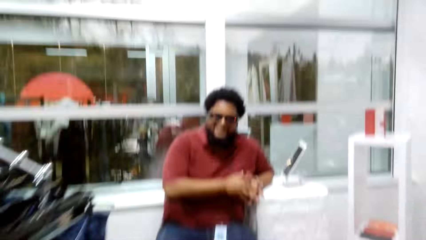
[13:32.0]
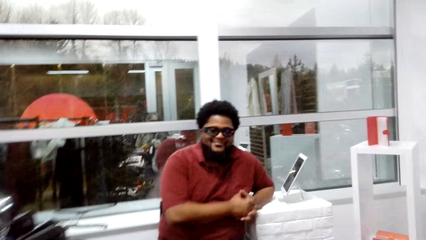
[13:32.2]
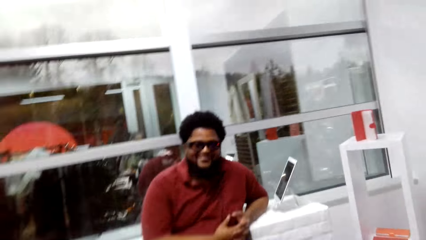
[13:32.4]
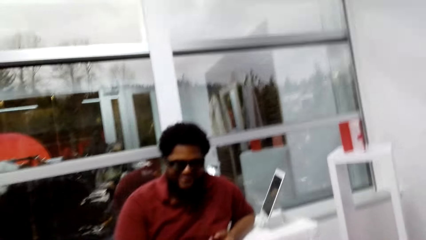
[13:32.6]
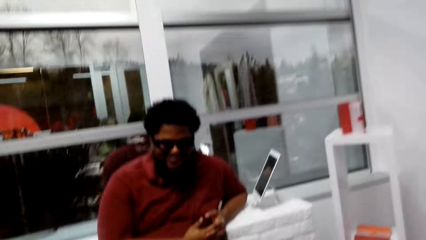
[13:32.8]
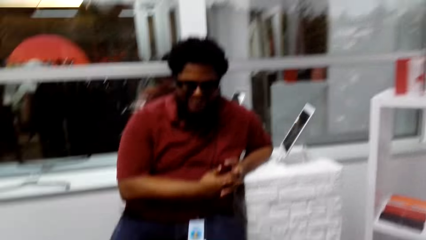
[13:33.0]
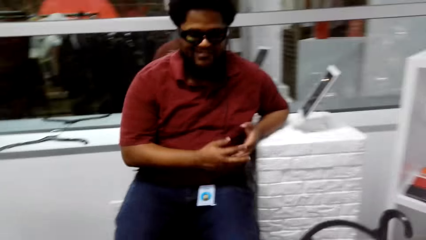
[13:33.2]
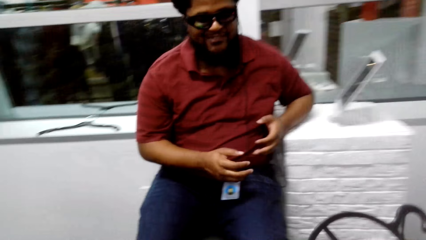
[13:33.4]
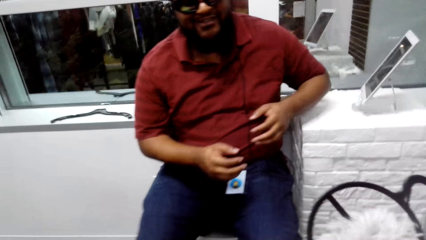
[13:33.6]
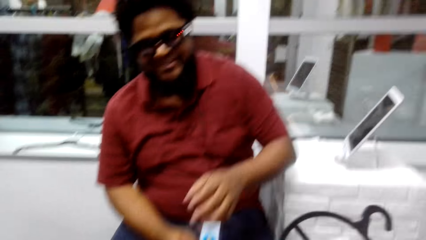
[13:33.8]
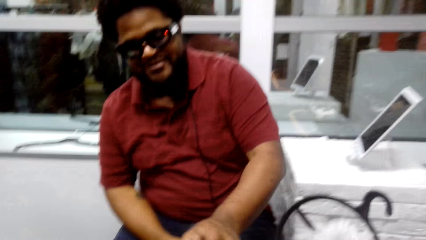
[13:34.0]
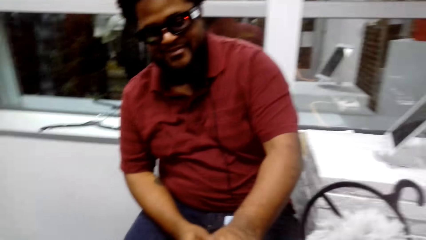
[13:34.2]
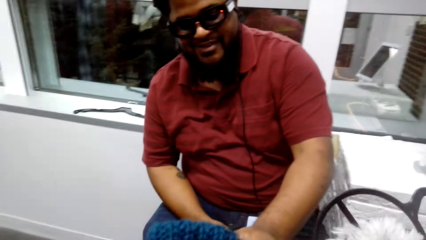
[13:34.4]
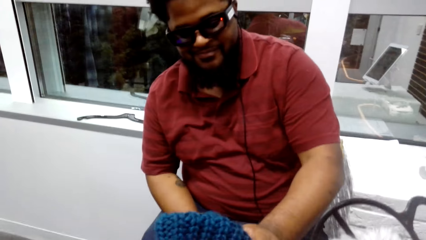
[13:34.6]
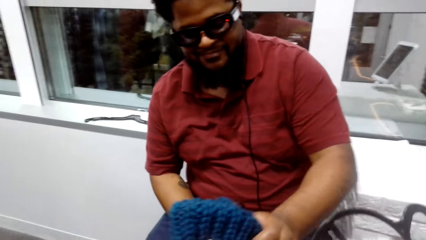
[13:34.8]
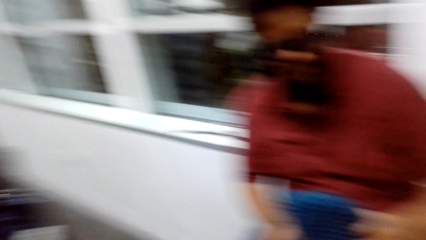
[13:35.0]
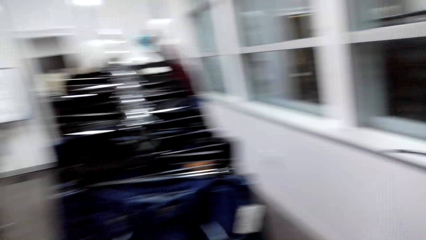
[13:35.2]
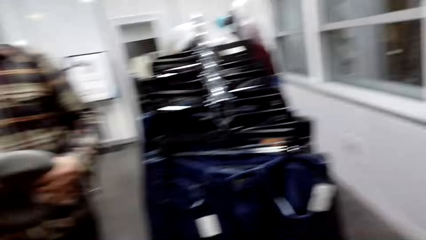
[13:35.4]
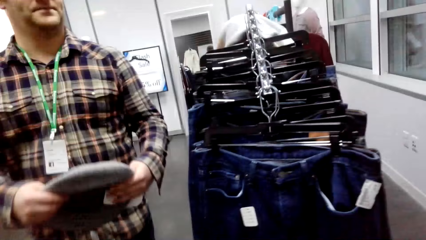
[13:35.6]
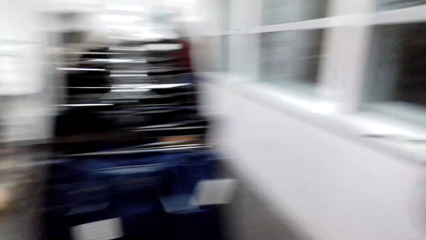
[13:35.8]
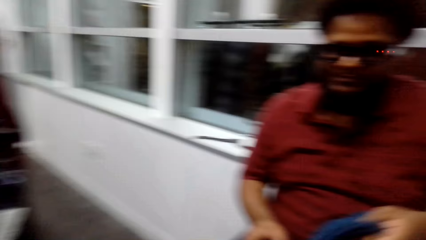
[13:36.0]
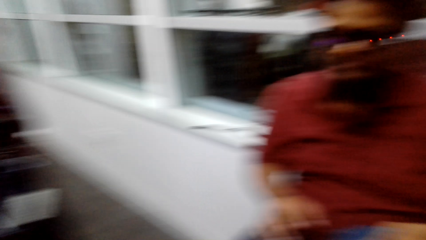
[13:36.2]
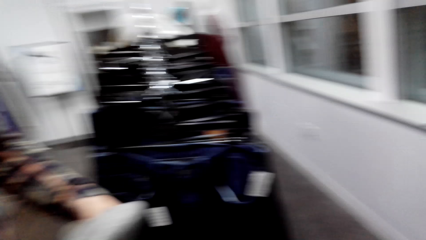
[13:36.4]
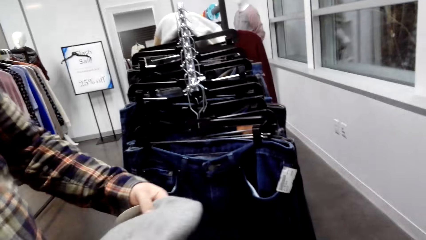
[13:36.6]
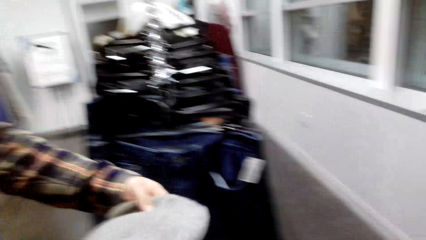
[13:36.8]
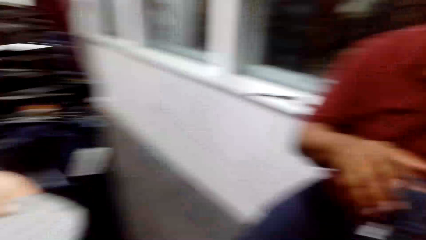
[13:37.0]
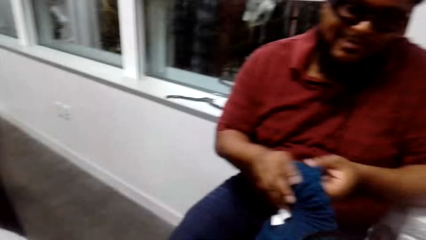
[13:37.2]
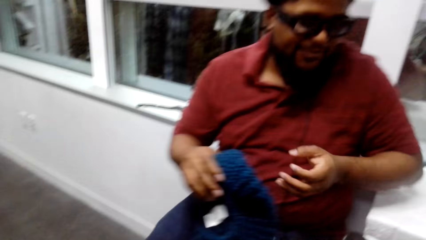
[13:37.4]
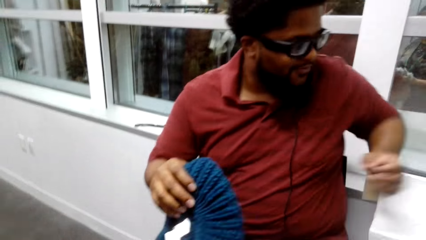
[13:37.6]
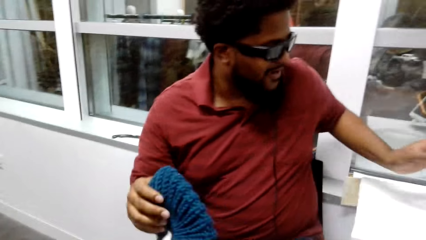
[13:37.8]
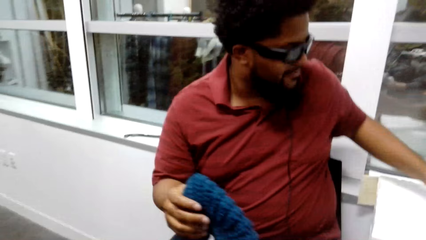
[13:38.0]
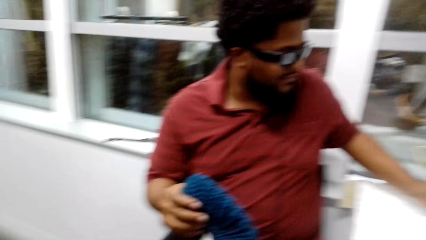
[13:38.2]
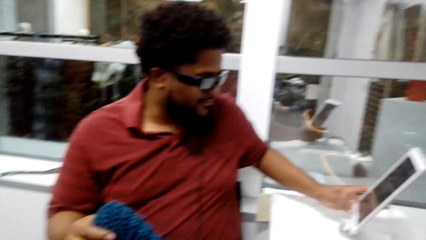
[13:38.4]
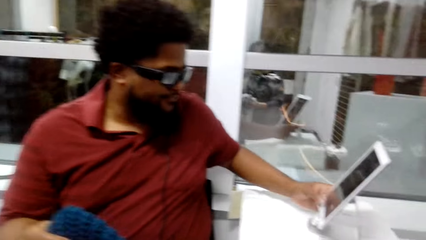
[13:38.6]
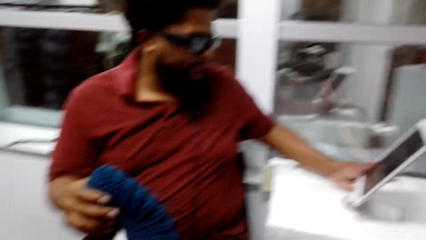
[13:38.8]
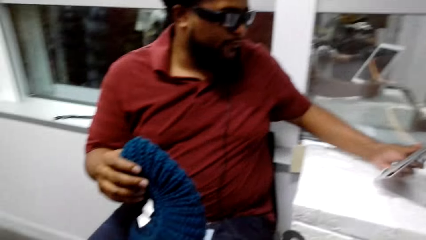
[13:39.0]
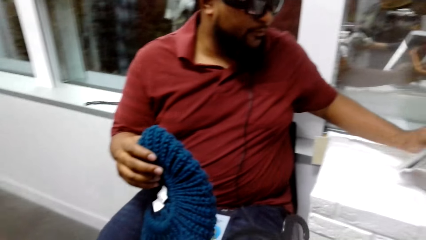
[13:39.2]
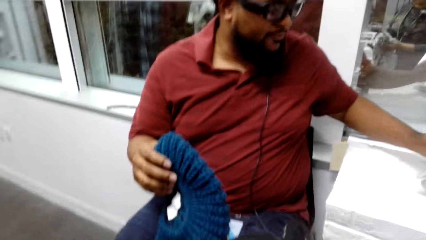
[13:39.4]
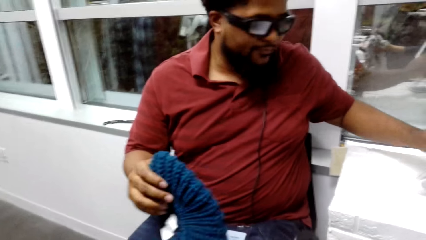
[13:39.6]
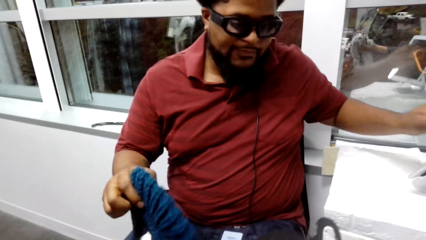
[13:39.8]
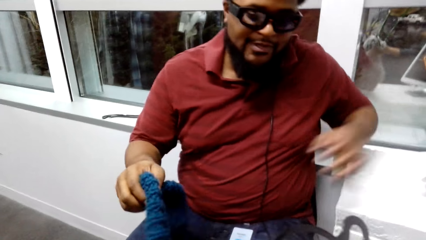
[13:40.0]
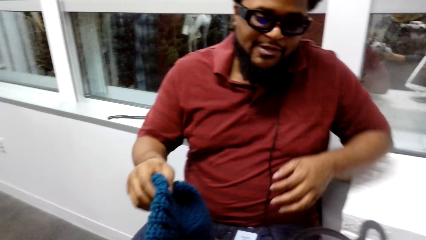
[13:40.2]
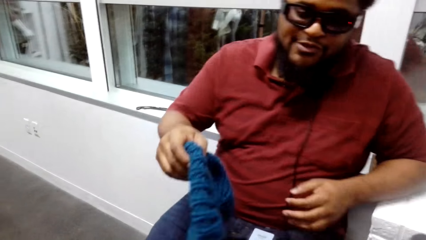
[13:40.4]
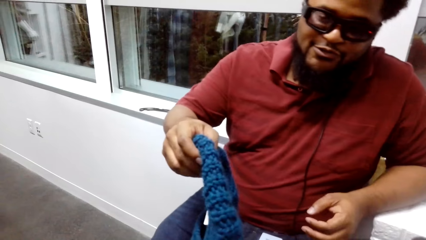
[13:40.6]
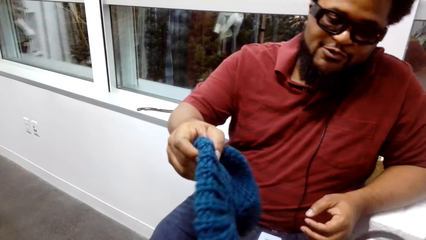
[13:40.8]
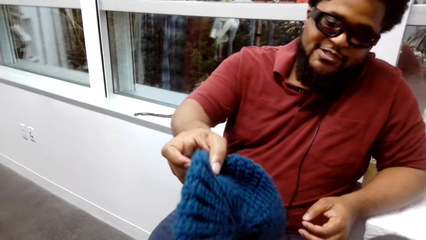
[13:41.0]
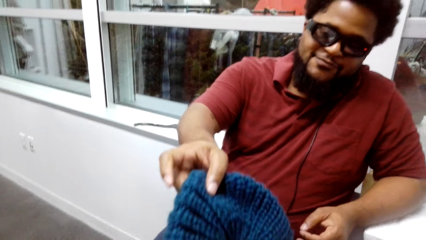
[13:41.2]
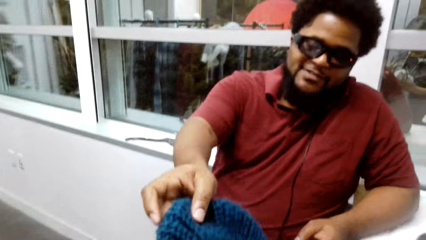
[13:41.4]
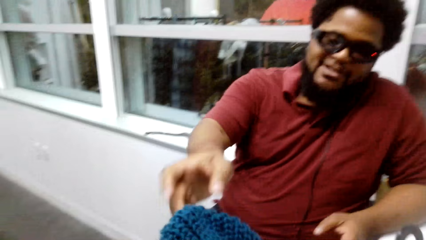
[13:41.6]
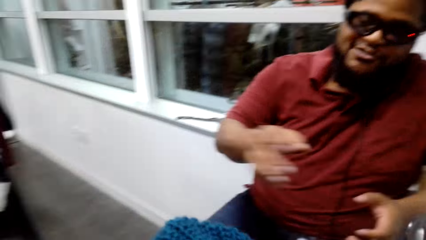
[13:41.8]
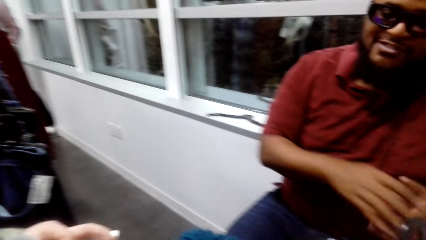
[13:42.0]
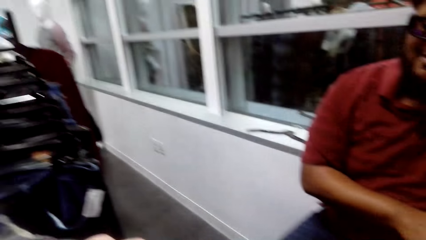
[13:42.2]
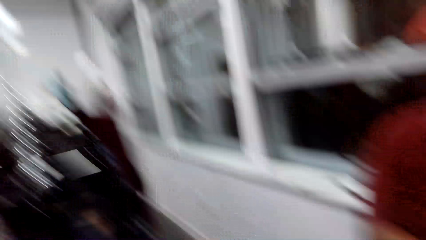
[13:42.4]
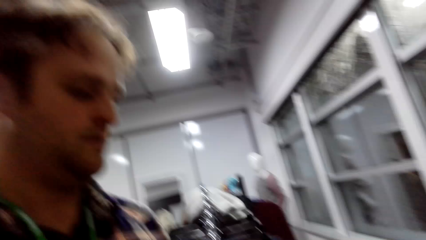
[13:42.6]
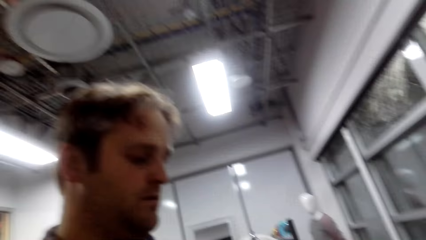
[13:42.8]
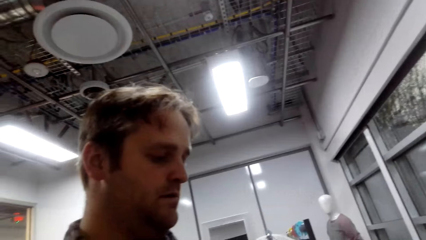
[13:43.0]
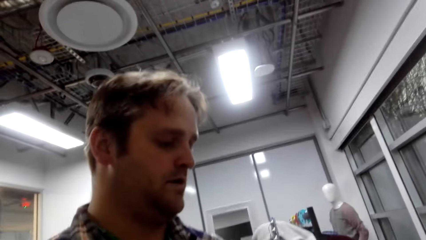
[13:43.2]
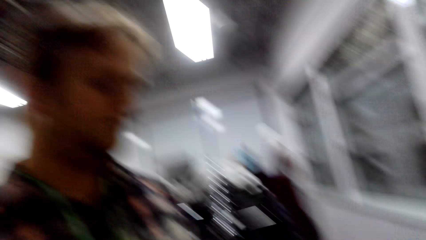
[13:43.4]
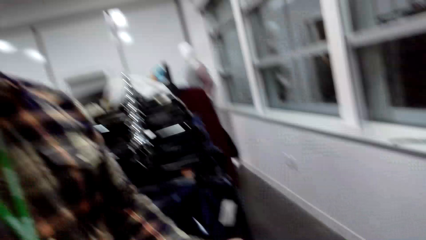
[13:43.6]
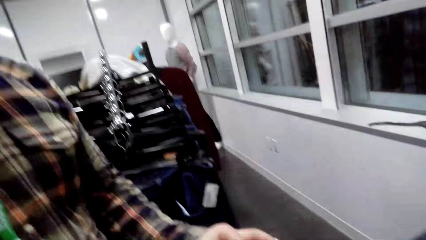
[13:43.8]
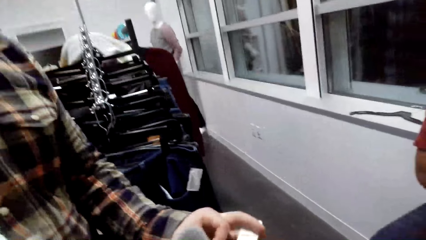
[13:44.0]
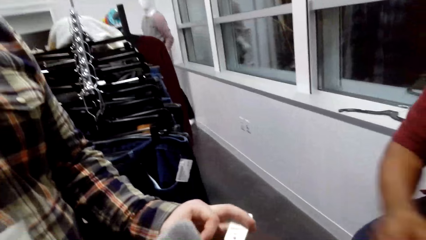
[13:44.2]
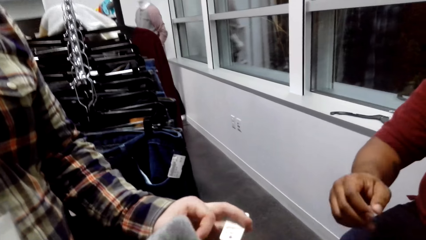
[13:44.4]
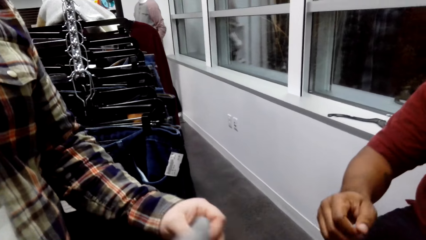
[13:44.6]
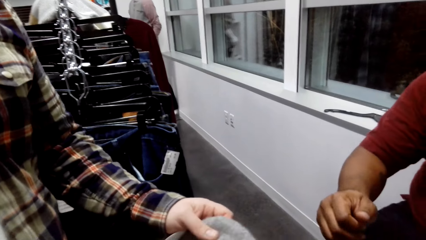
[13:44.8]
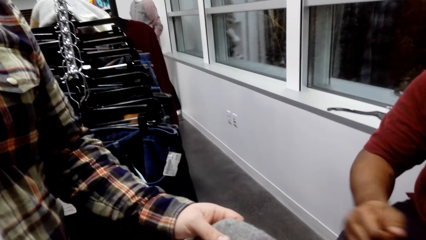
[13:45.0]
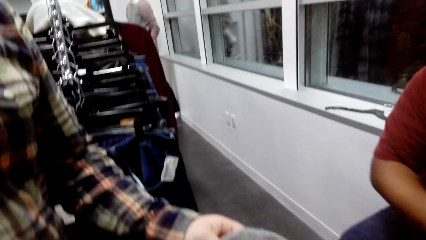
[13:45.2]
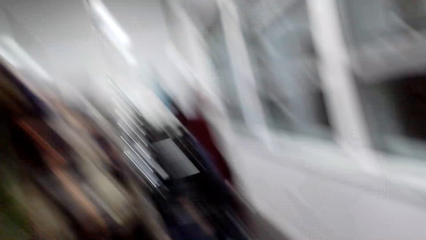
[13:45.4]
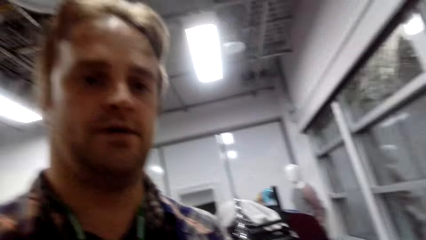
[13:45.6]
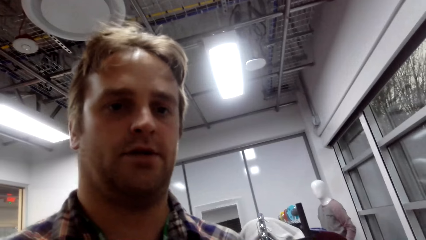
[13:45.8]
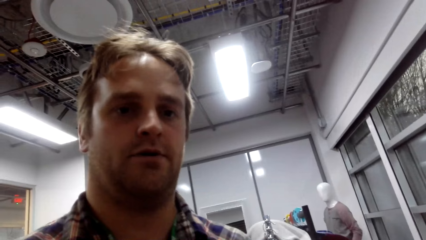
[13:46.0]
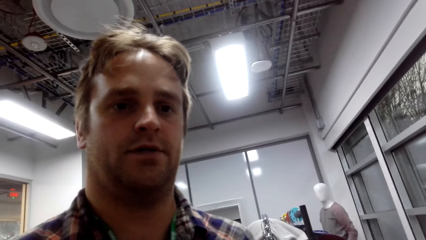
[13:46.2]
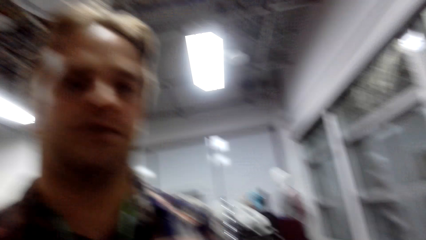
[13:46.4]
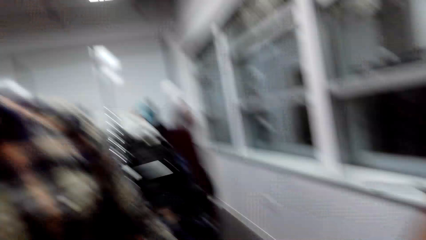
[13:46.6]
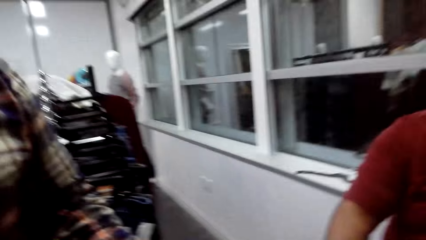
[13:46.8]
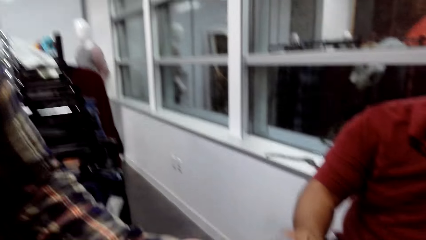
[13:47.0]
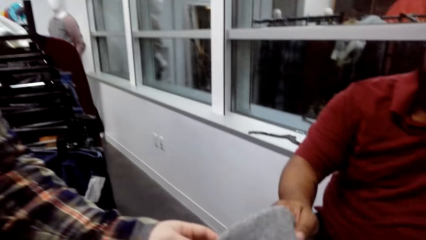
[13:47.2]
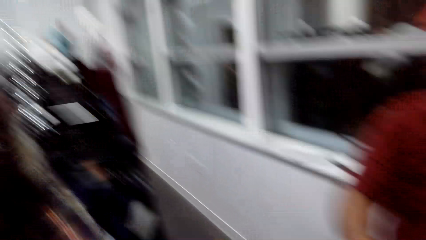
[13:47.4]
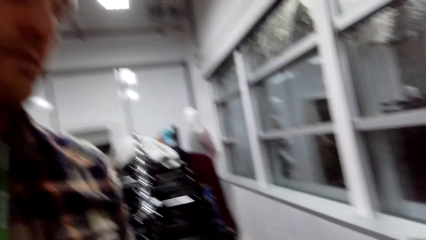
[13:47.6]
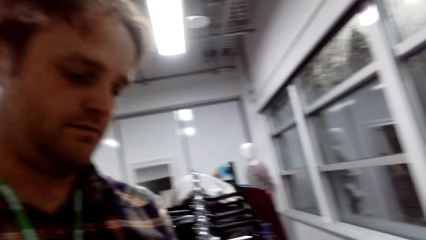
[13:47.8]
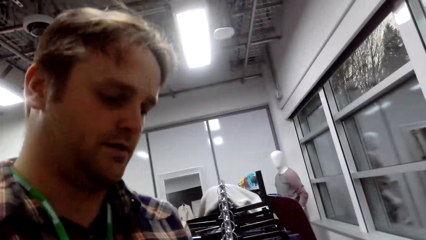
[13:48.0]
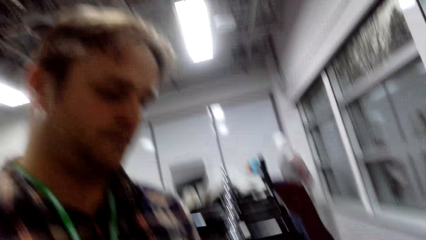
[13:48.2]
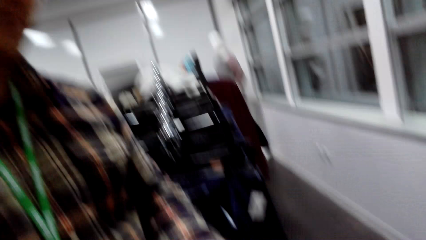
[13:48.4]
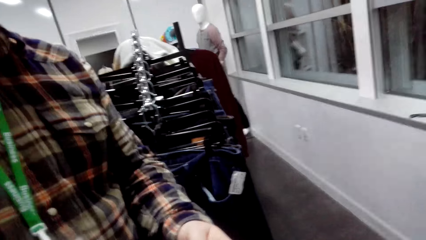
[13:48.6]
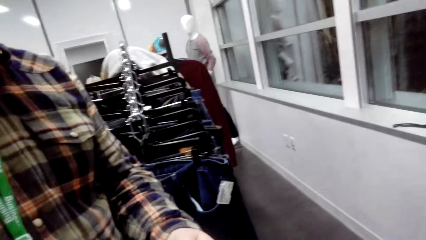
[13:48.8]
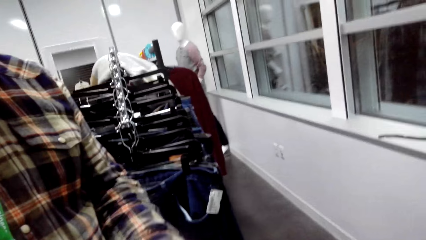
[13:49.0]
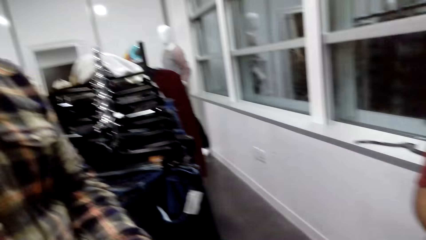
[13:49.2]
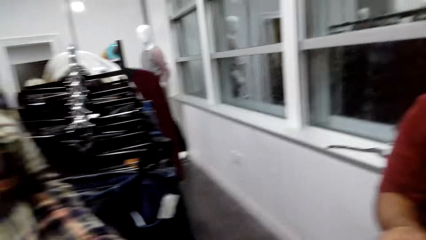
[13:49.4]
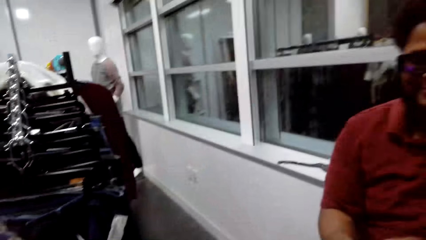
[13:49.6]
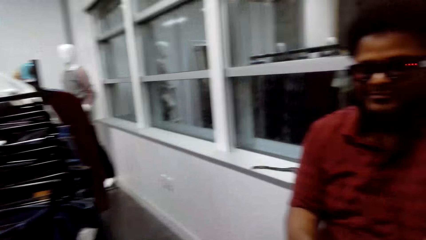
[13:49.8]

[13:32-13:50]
The camera wearer converses with a cashier man. They walk to the cashier man. They hand over a hat to the cashier man. The cashier man picks the winter cap from the camera wearer. The camera wearer looks at both a man and the cashier man. The cashier man operates his tablet. The cashier man gives the winter cap to the camera wearer. A person converses with the camera wearer. The camera wearer looks around.
